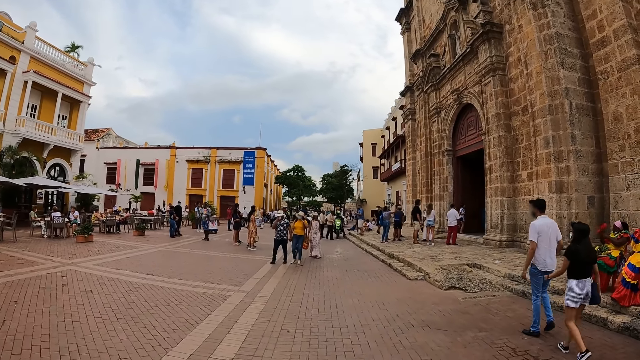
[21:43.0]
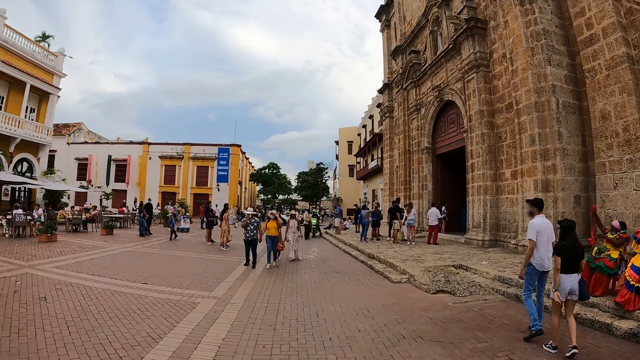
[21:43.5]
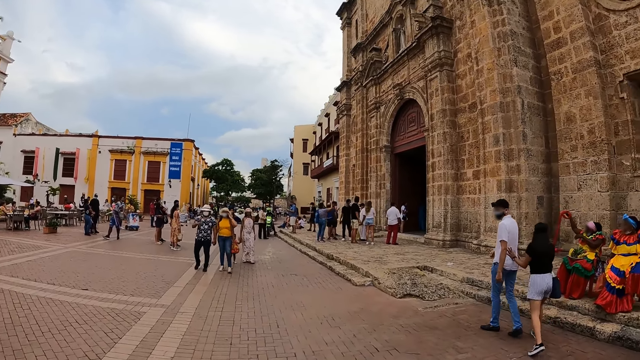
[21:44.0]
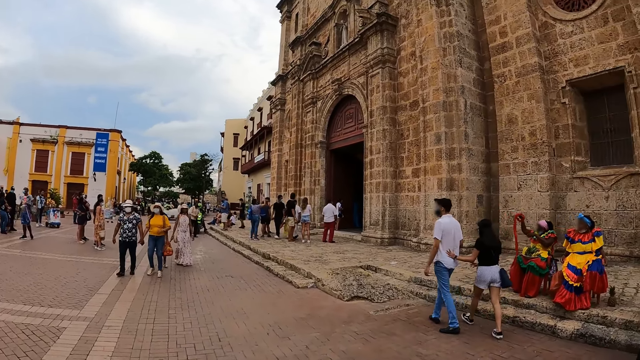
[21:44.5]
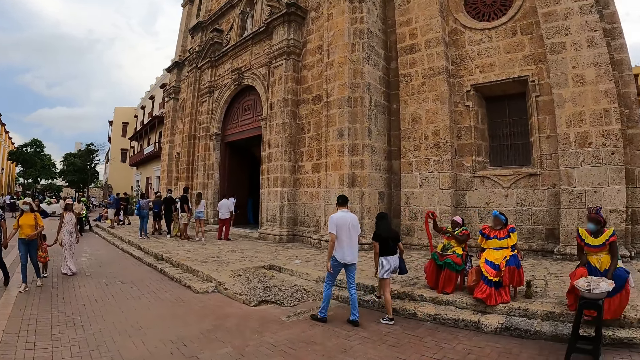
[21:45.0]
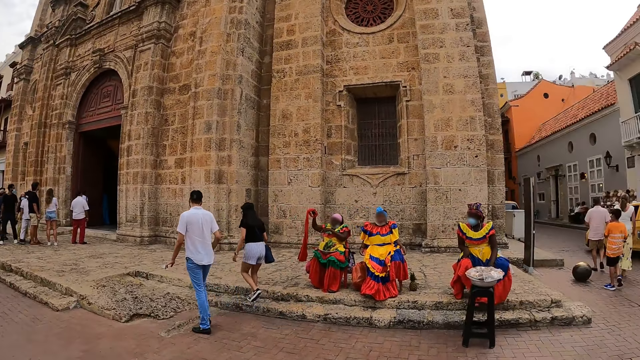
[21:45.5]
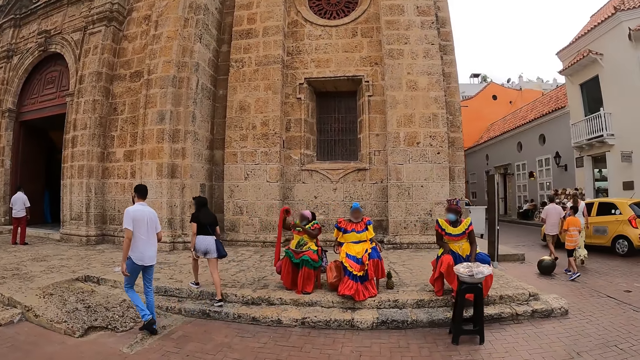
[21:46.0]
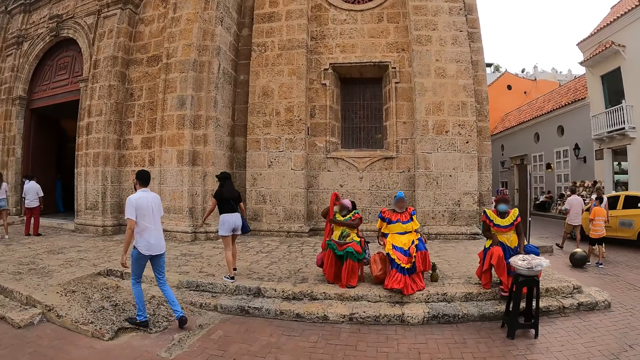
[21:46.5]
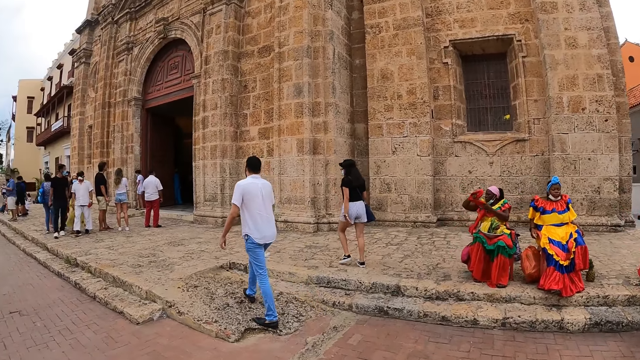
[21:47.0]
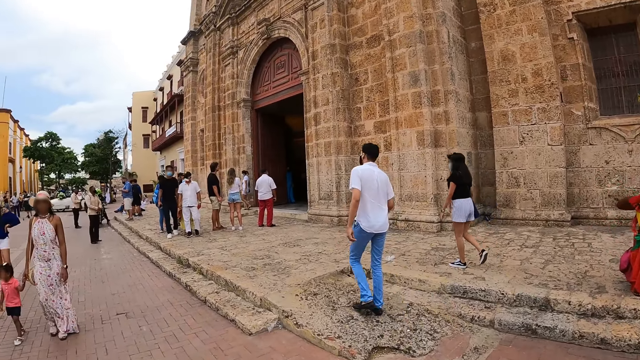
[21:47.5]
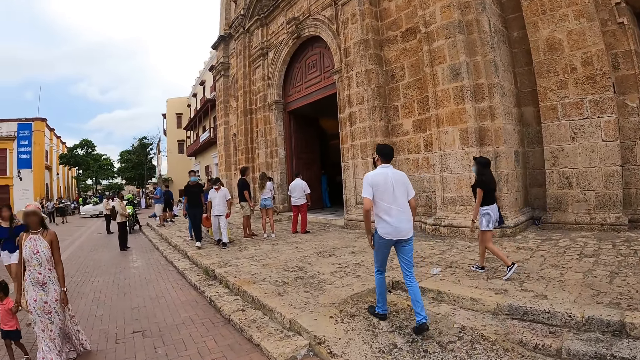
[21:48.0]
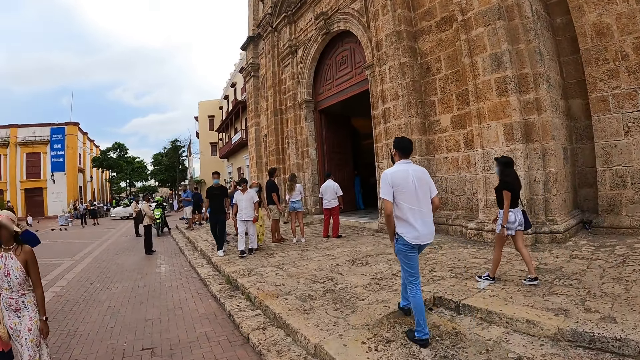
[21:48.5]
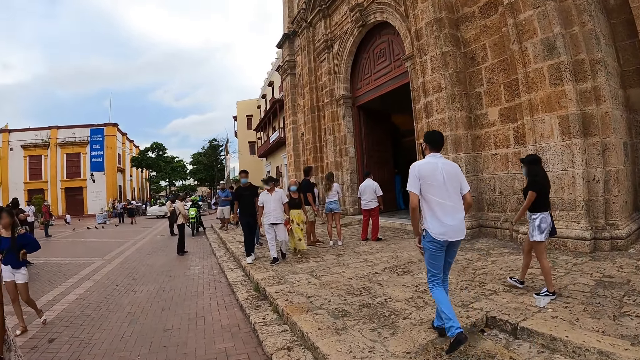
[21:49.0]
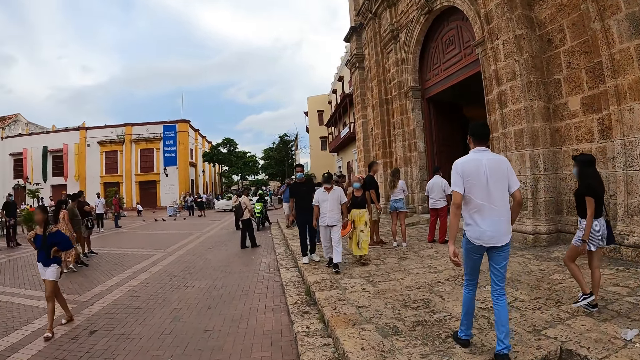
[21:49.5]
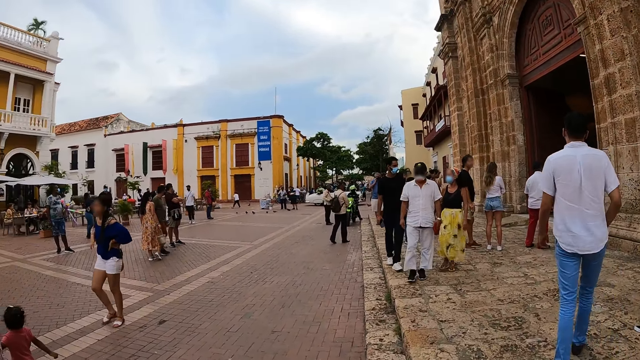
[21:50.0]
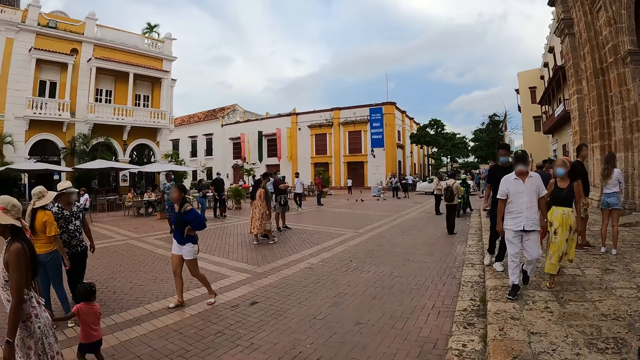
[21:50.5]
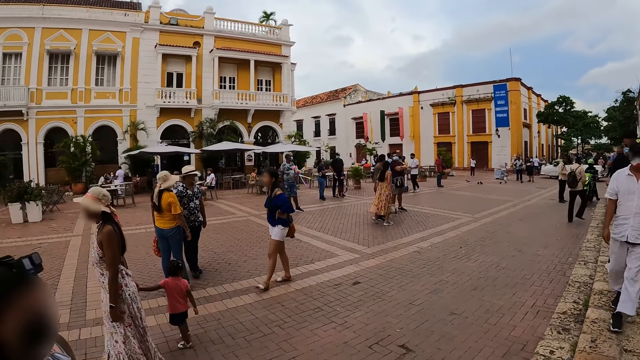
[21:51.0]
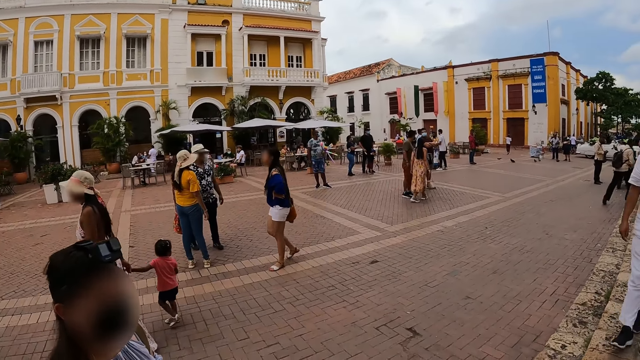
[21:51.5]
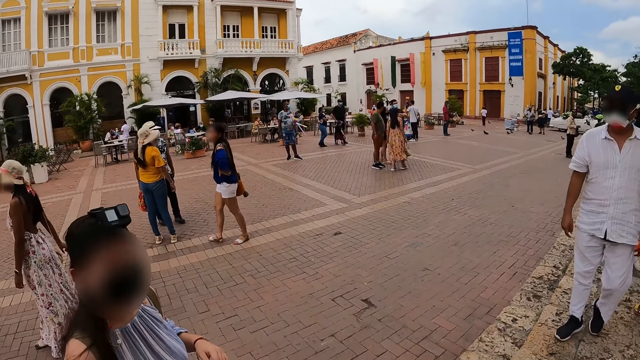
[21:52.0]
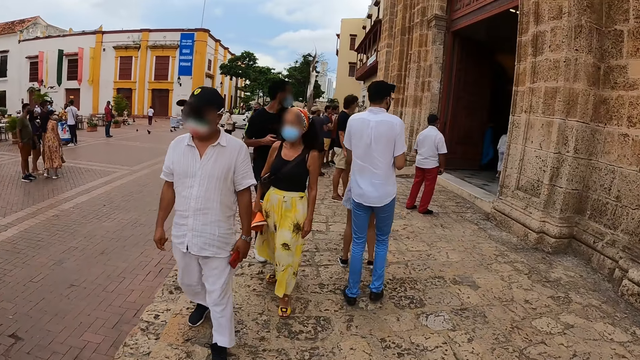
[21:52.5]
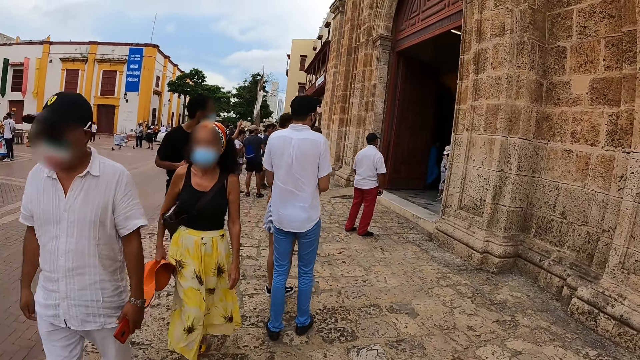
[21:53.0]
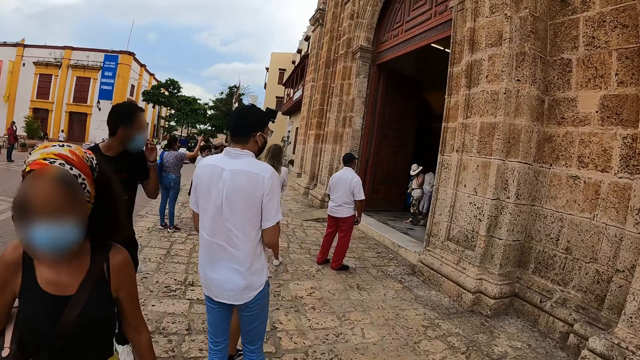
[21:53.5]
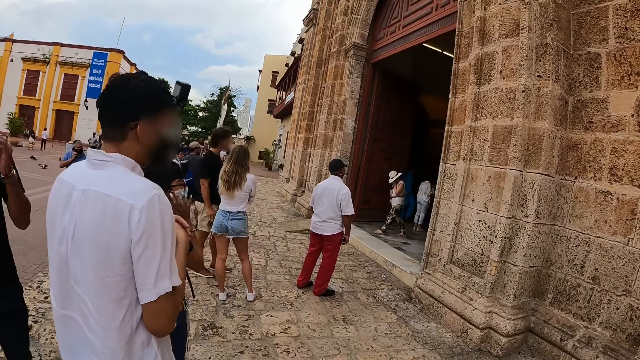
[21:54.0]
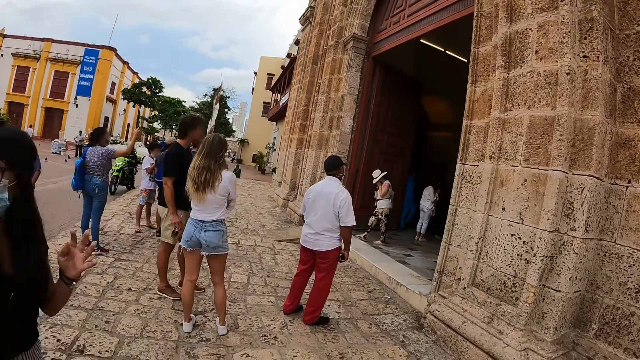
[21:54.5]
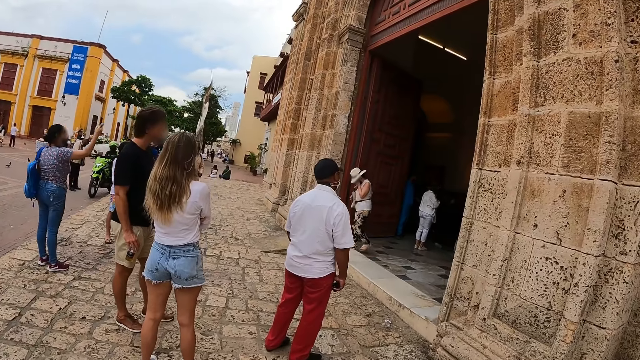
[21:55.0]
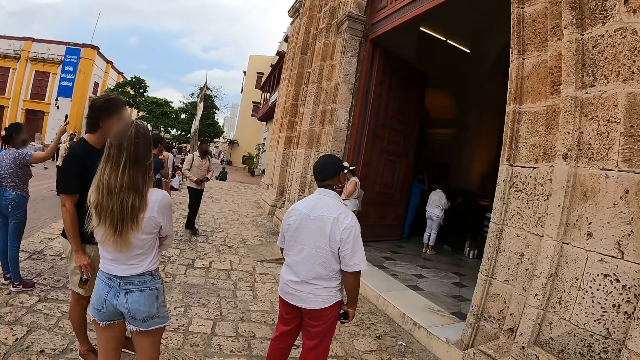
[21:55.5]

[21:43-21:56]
The woman touches the man with her left hand. The woman walks towards the church entrance. The man walks towards the church entrance. The camera wearer walks towards the church entrance. They walk on the sidewalk. Another woman walks towards the church entrance. A third woman walks out of the church.

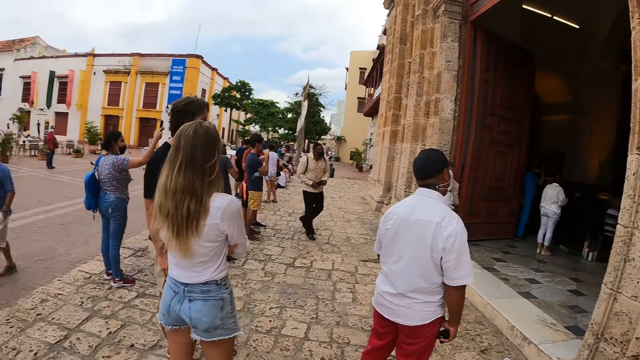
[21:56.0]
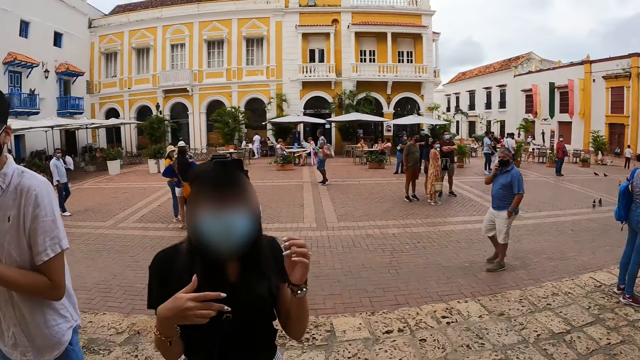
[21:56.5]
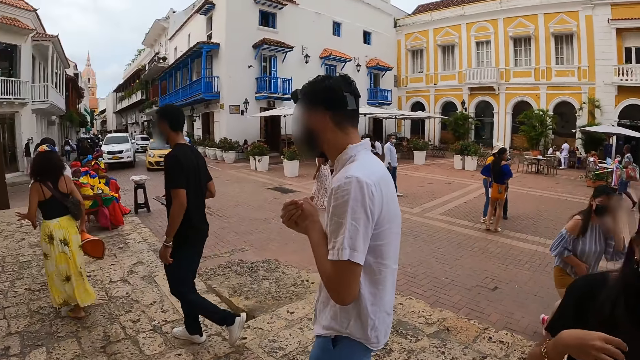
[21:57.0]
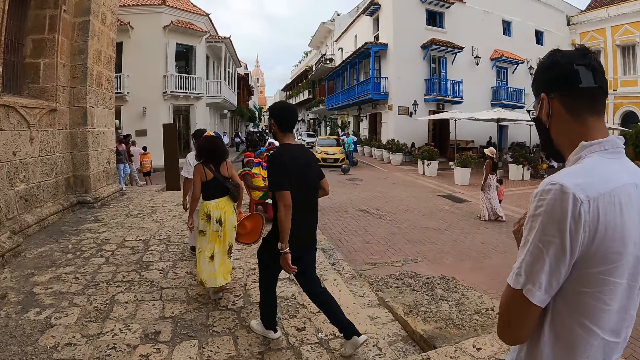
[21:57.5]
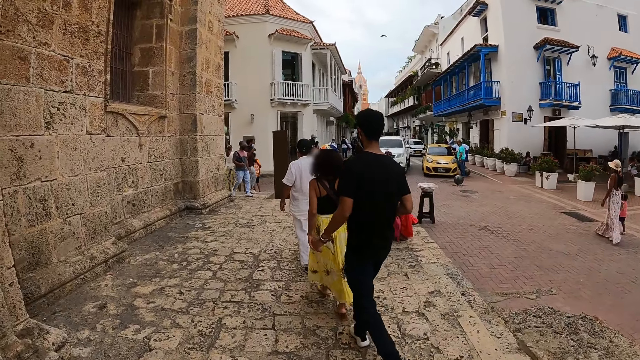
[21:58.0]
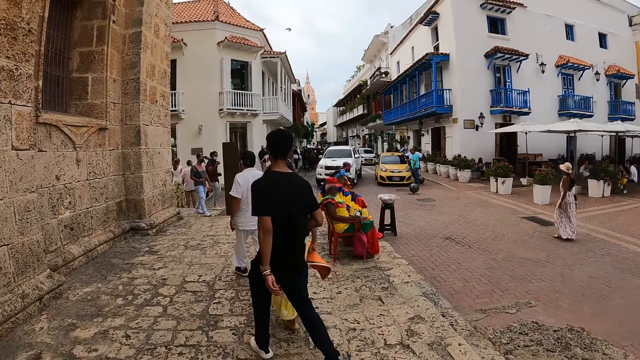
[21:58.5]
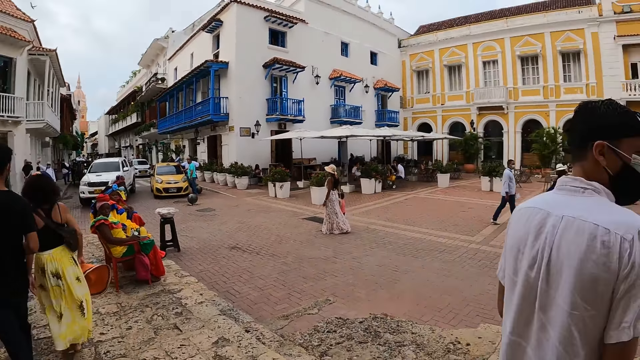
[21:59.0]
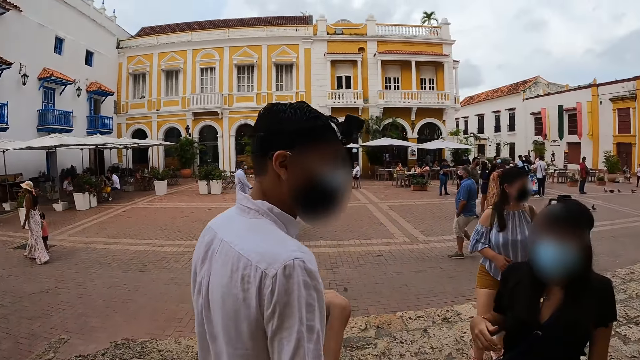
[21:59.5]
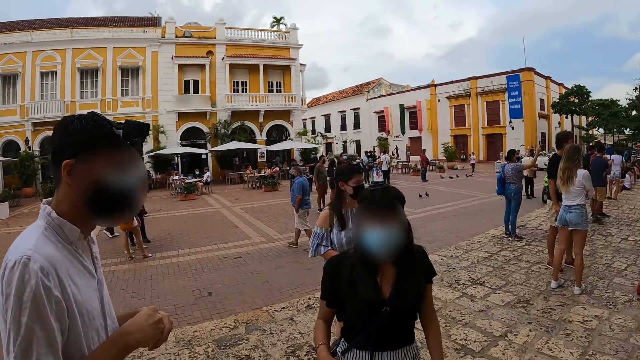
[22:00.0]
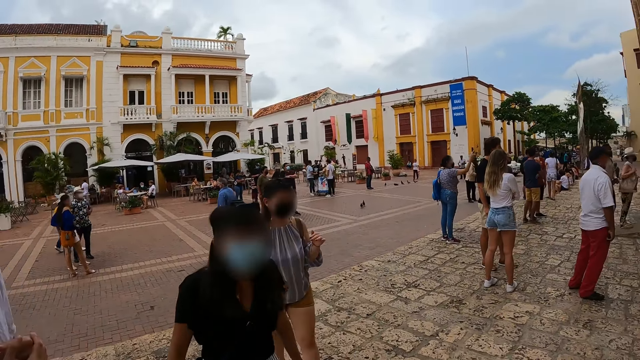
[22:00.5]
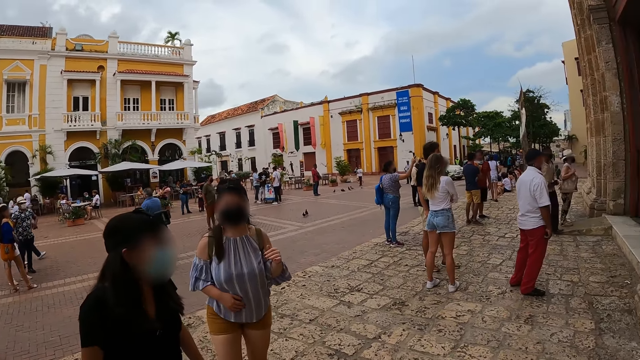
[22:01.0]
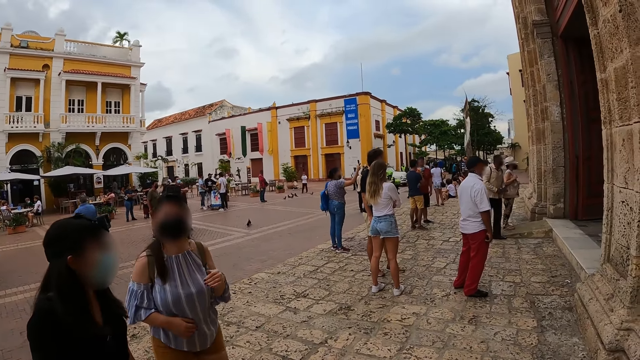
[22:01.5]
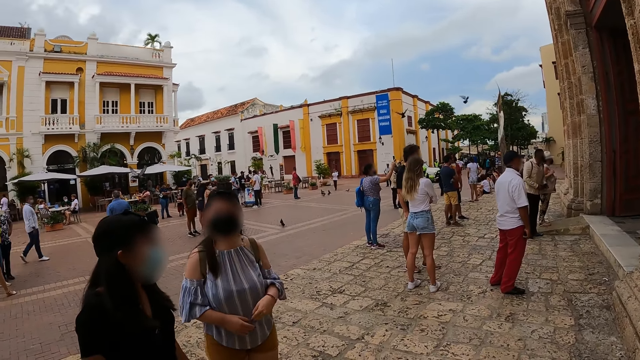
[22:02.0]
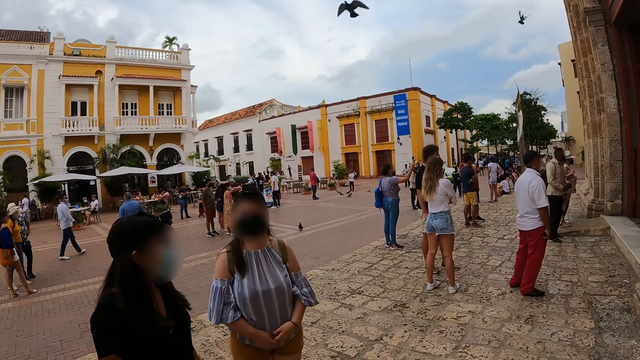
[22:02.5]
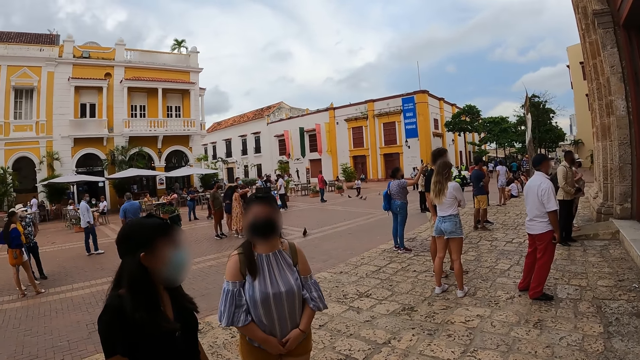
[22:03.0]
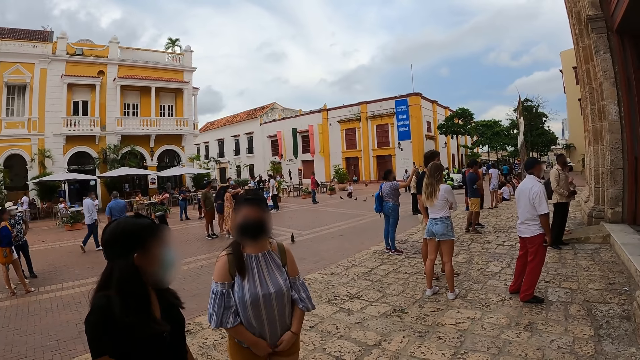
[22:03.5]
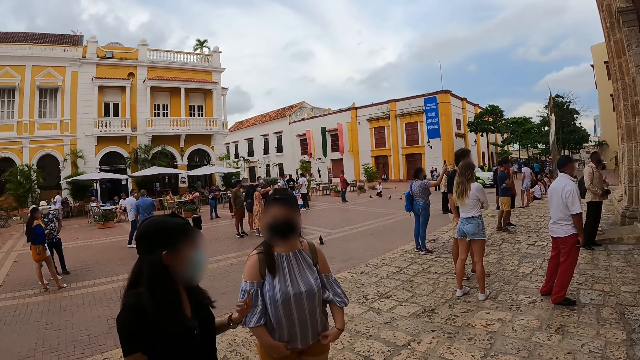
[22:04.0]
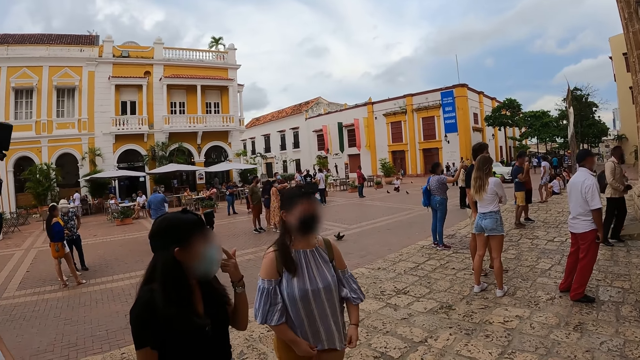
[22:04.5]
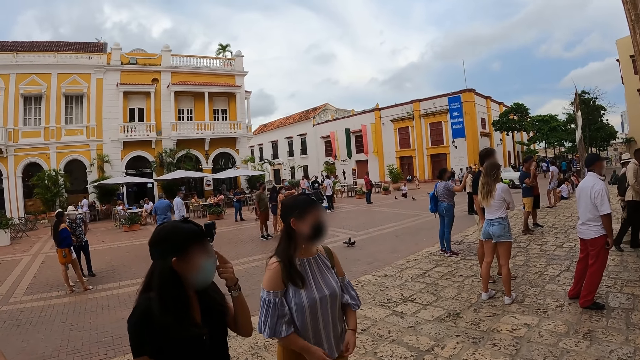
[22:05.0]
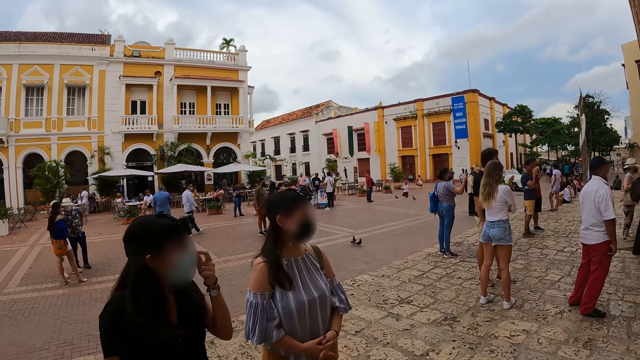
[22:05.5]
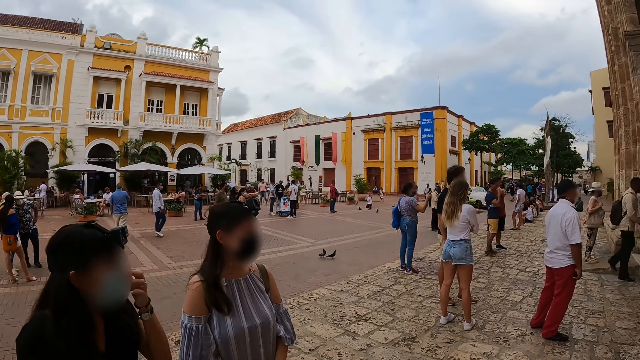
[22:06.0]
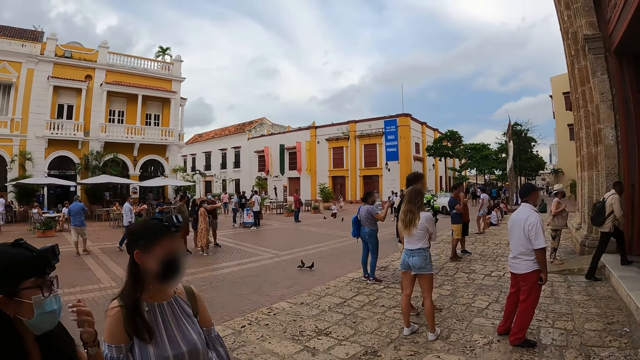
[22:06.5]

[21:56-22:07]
The camera wearer looks around. They walk on the sidewalk. They look around. The woman touches her face with her left hand.
